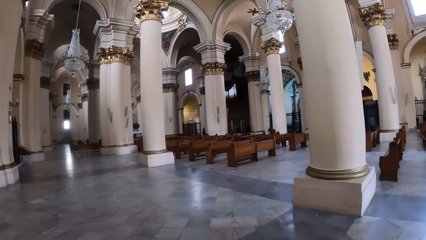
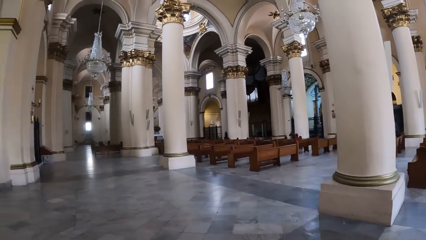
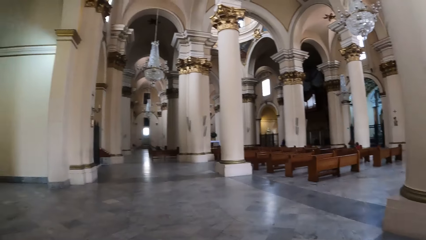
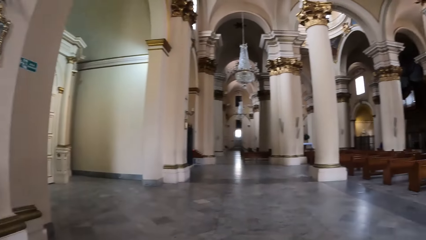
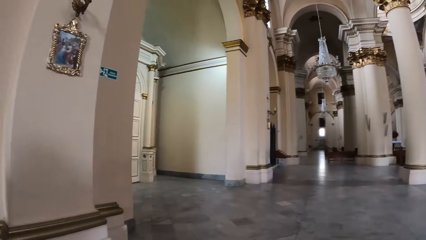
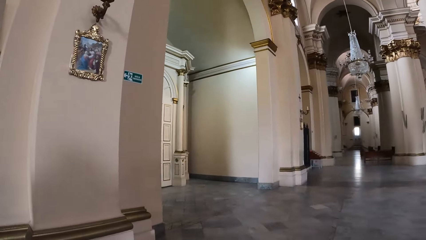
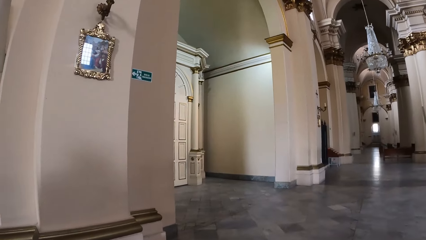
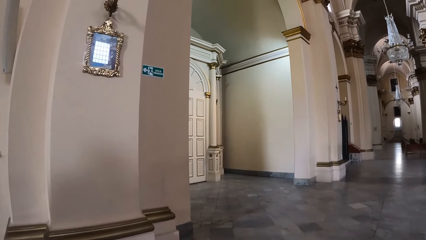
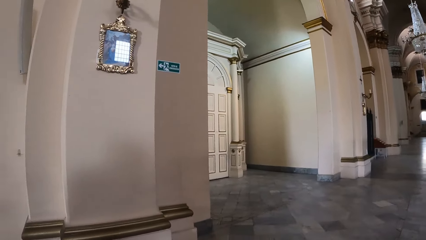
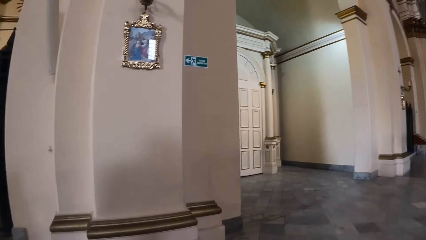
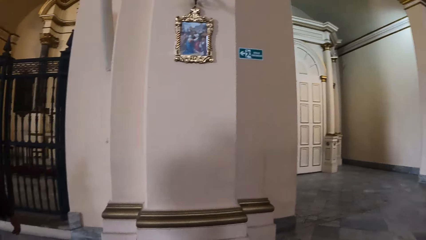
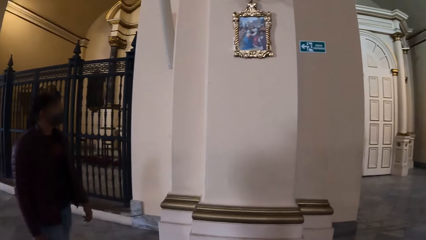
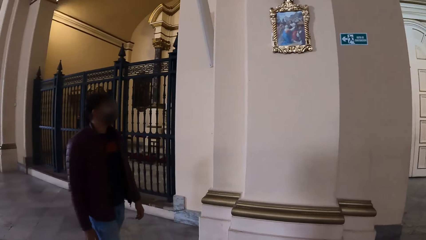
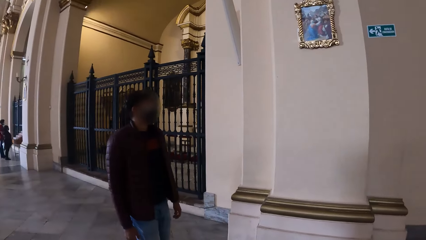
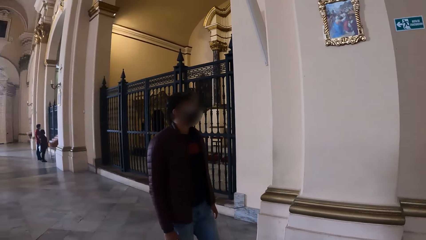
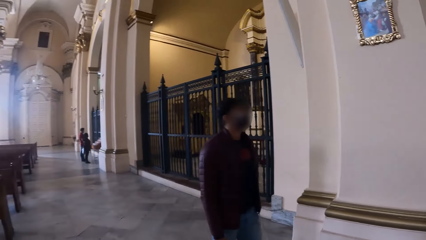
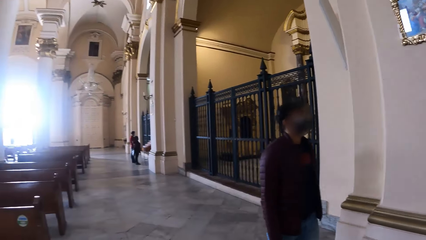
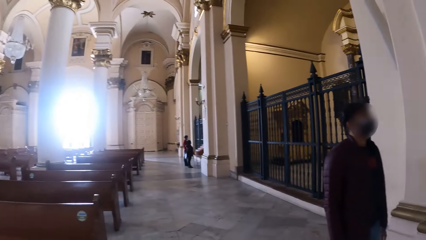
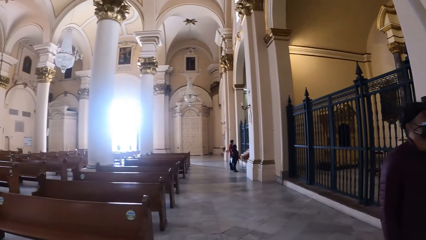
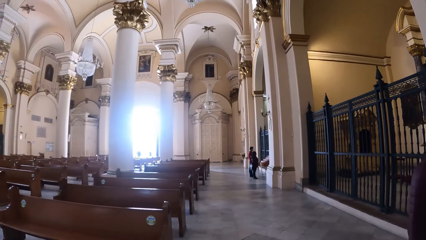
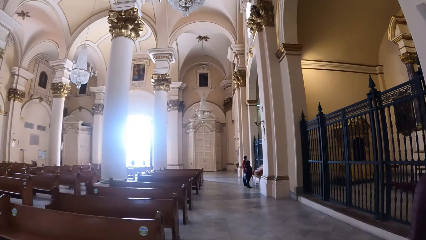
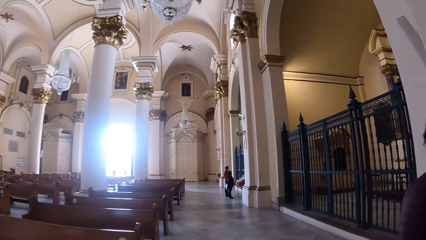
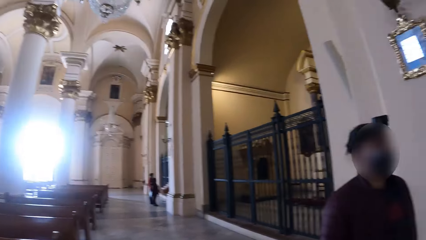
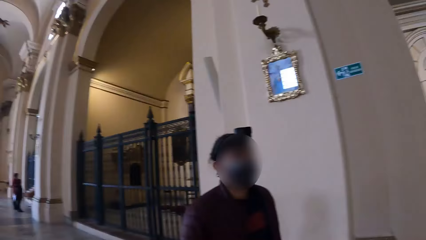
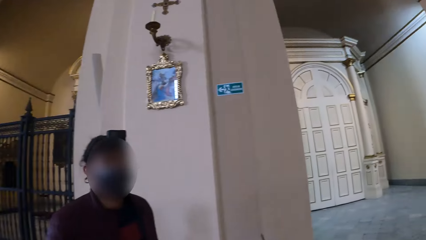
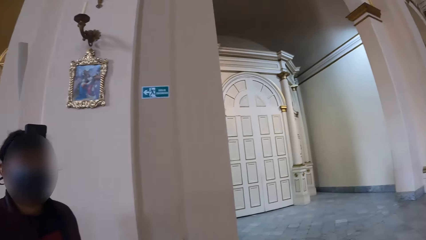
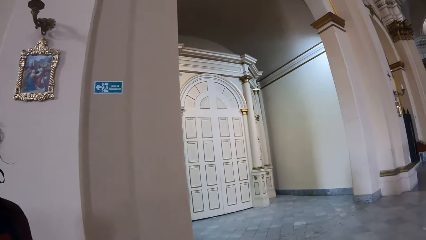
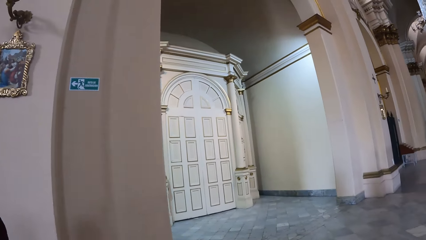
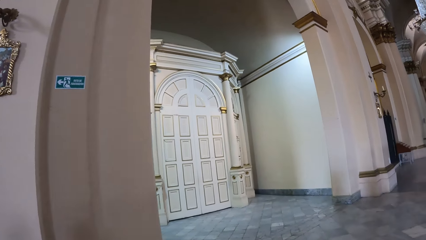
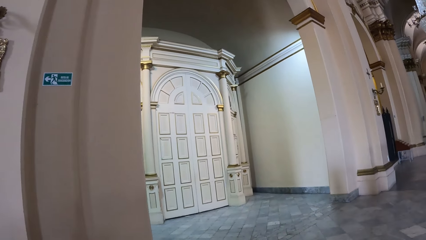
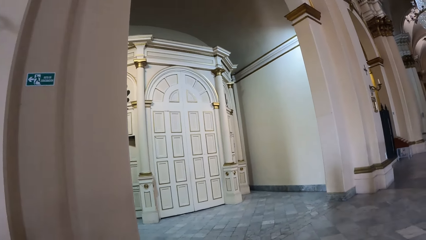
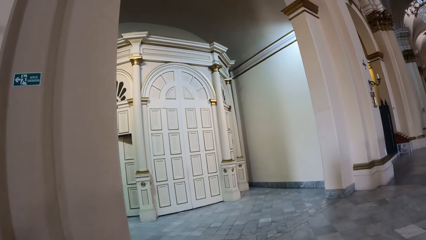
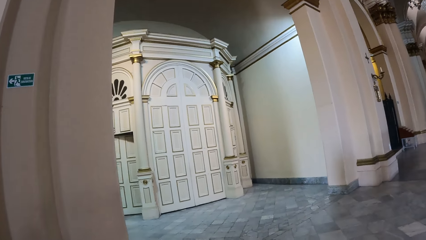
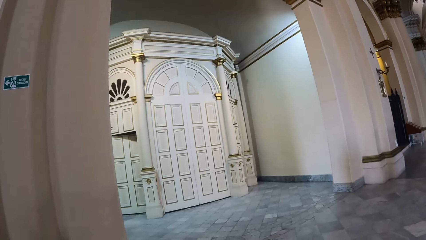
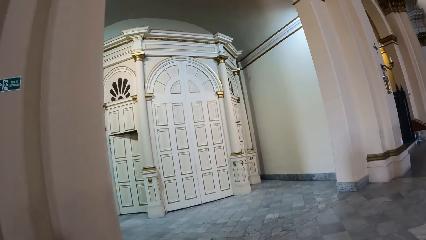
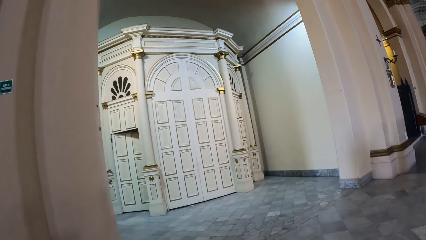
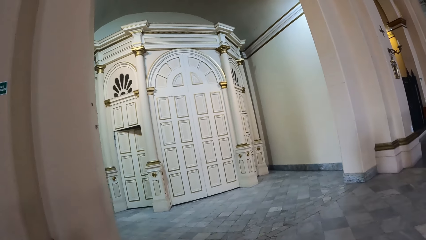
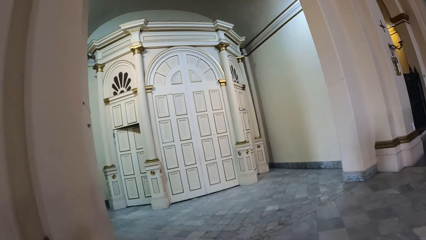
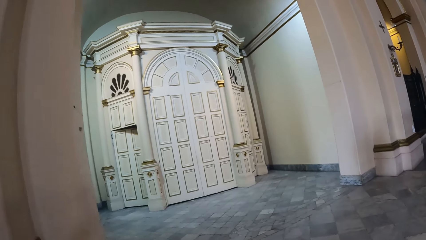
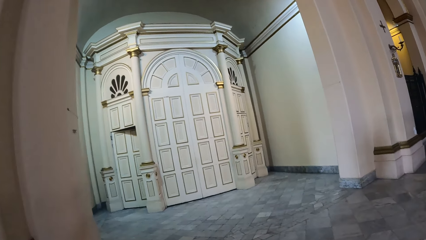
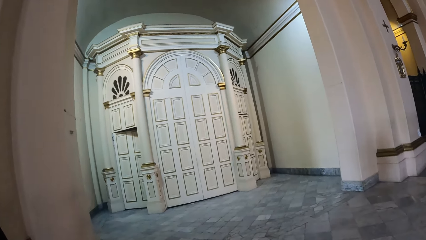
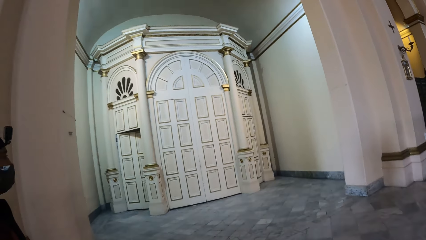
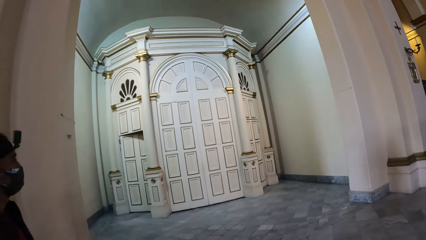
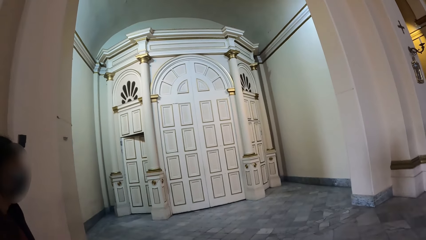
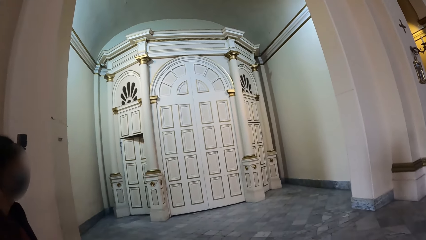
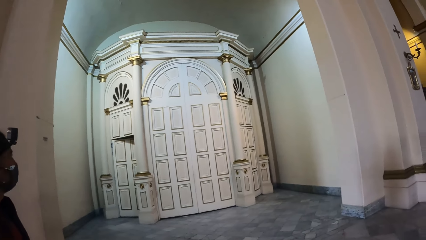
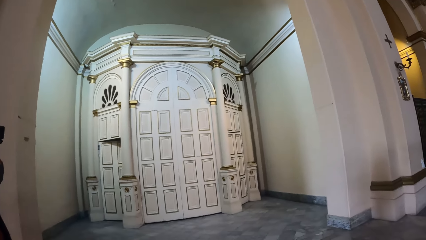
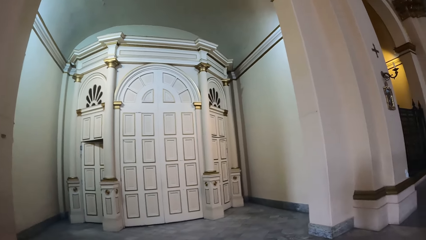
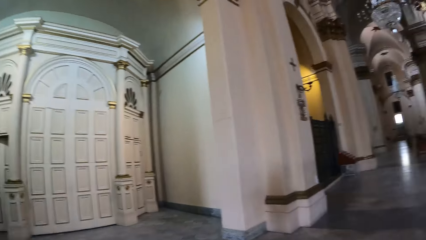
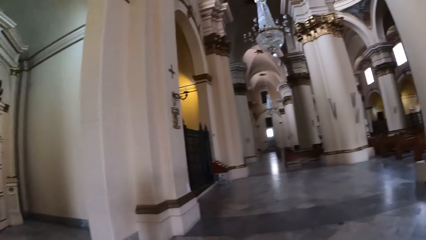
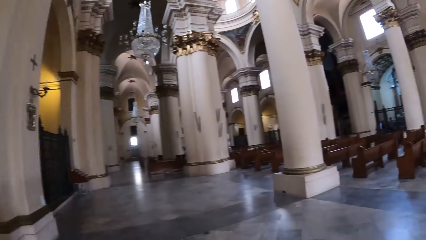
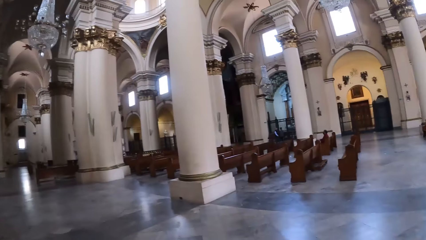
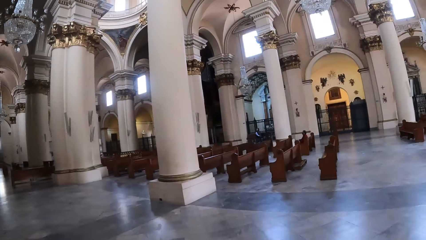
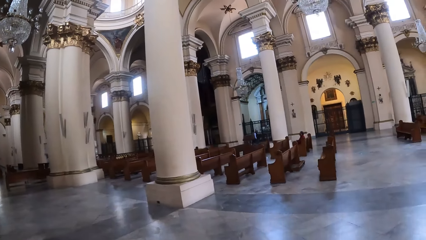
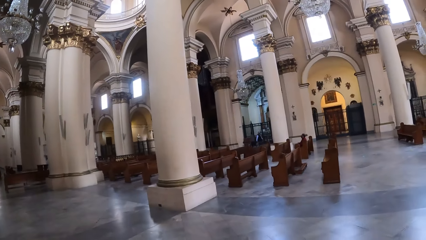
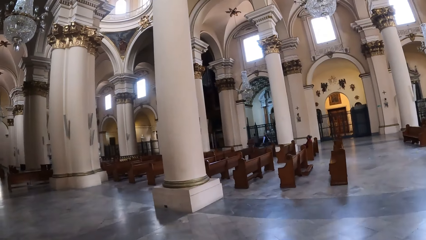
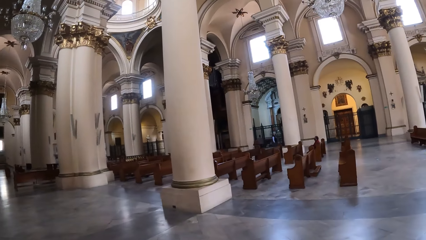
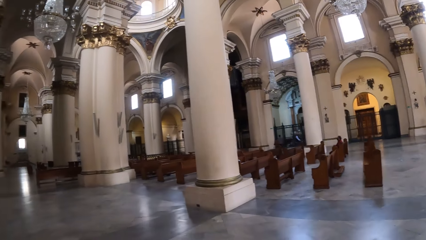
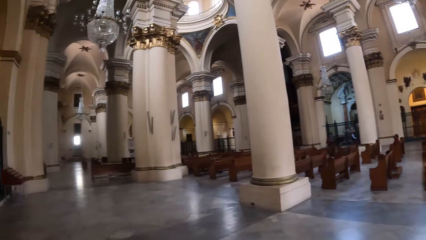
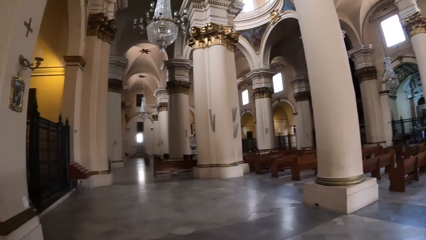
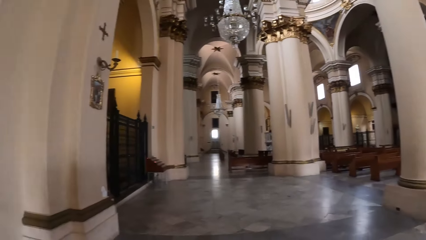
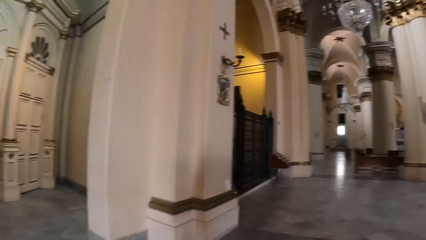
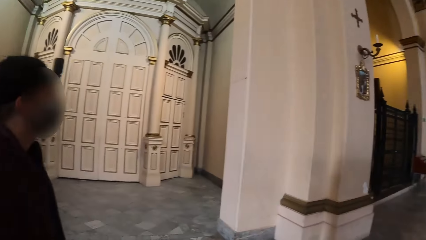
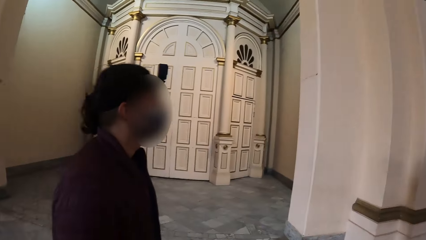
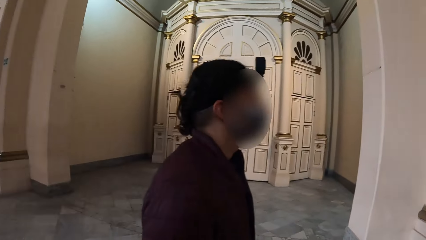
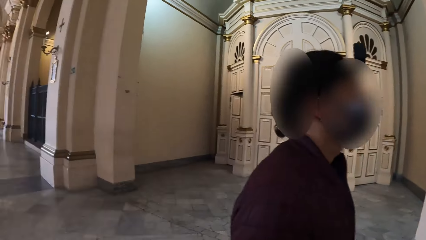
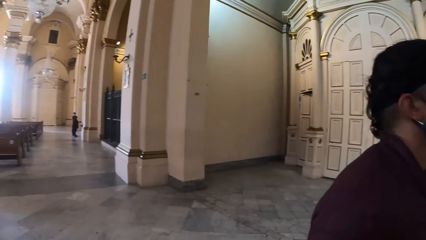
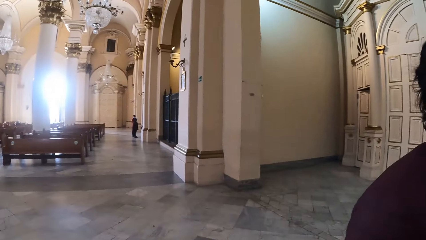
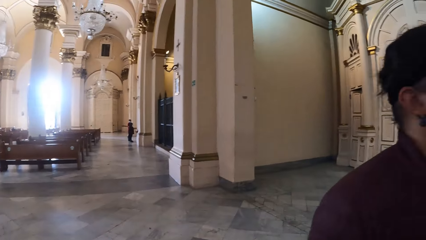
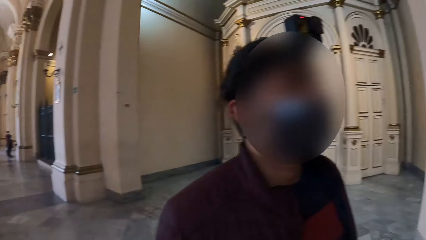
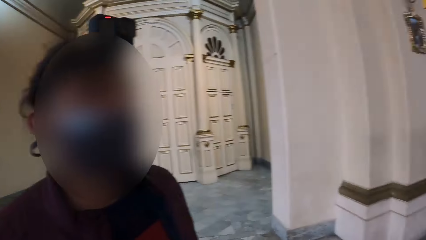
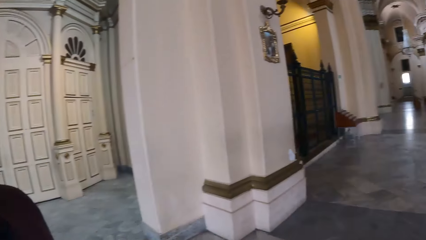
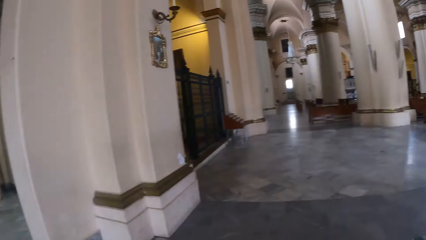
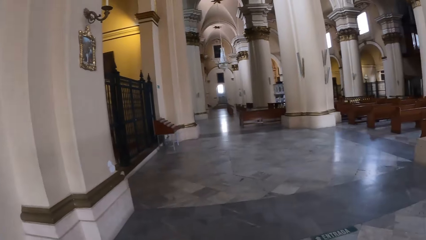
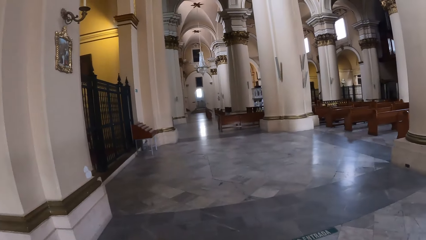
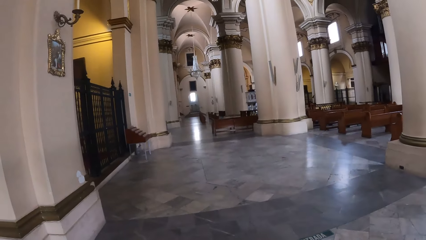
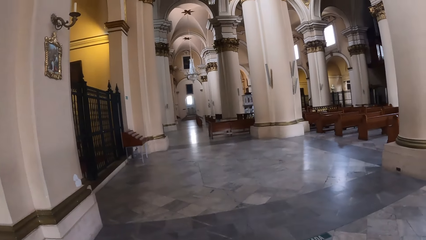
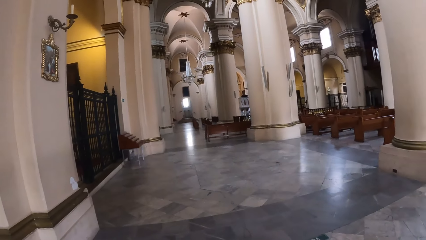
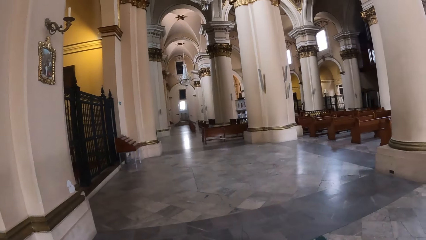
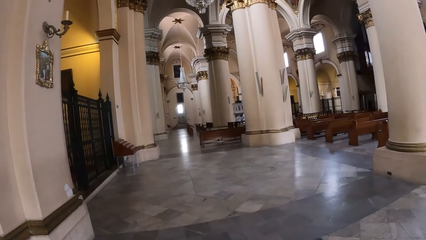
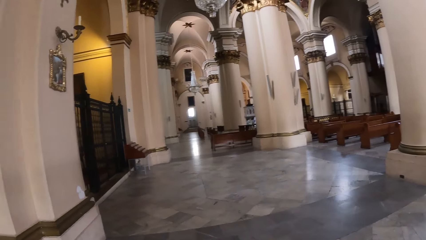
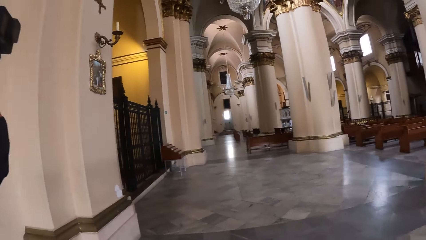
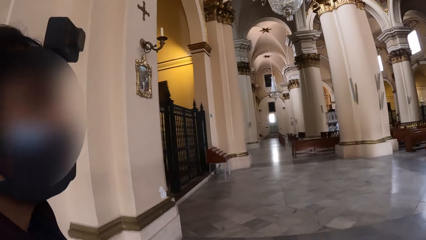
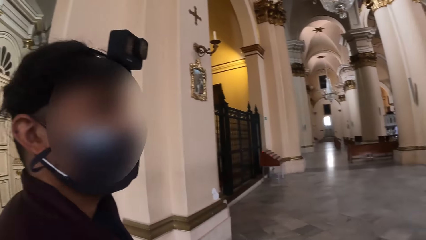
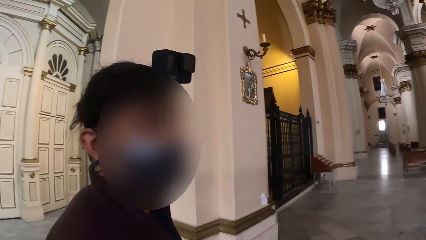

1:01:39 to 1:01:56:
The camera wearer looks around the room with a person. They walk around the room with the person. They look around the room.
